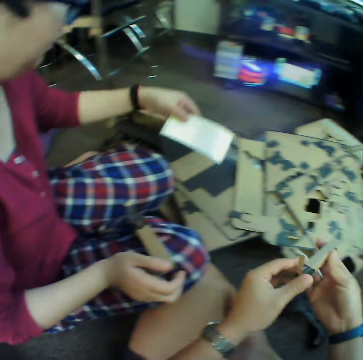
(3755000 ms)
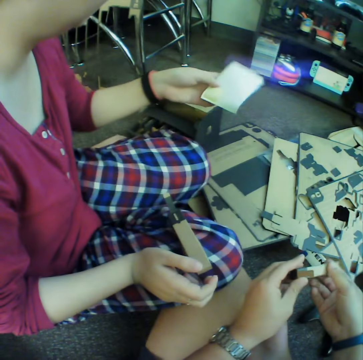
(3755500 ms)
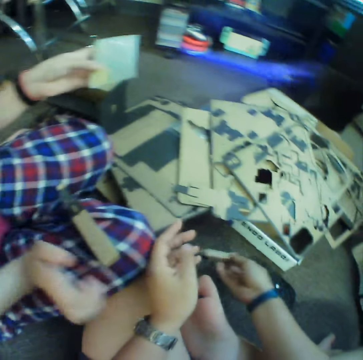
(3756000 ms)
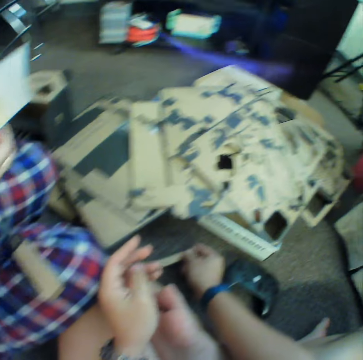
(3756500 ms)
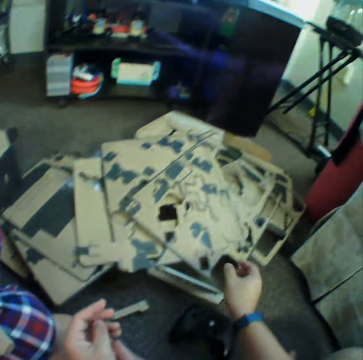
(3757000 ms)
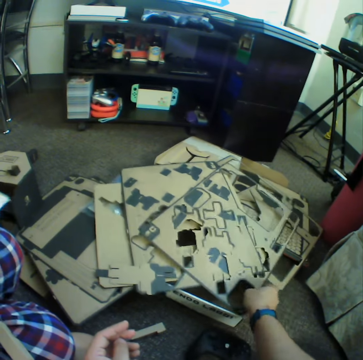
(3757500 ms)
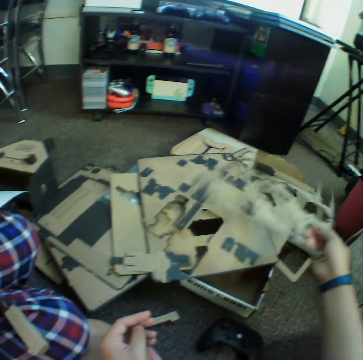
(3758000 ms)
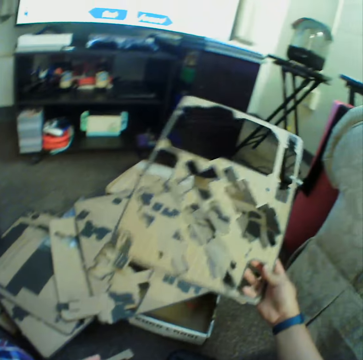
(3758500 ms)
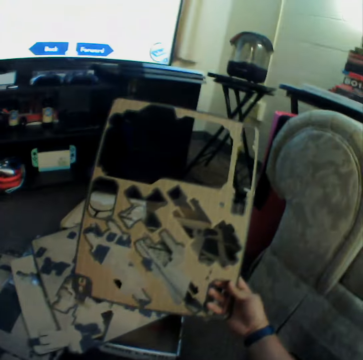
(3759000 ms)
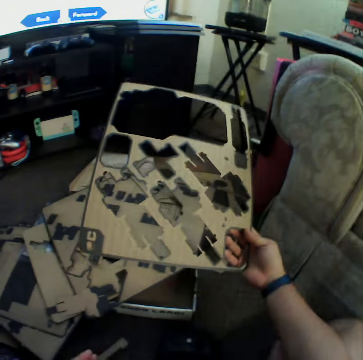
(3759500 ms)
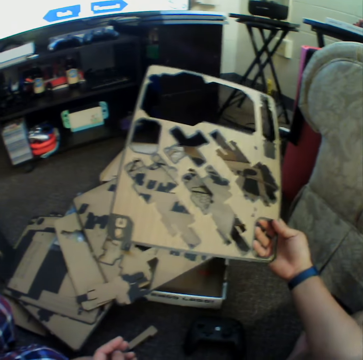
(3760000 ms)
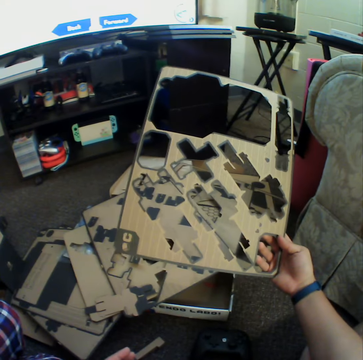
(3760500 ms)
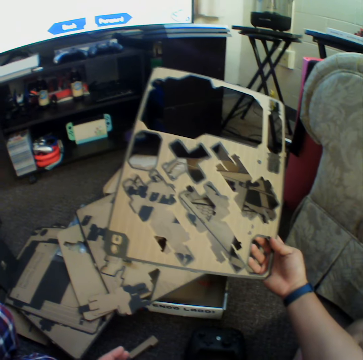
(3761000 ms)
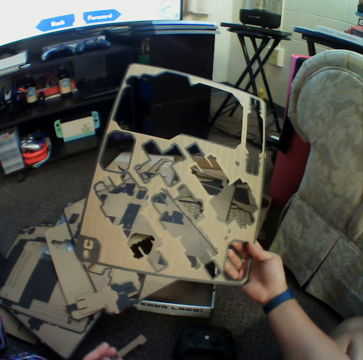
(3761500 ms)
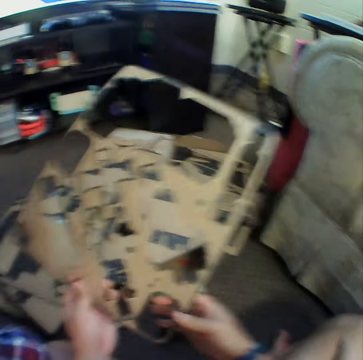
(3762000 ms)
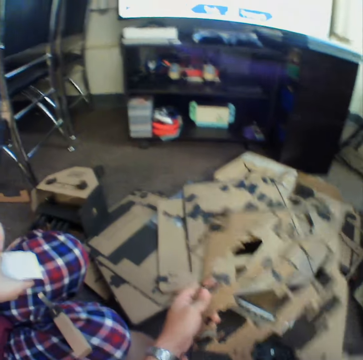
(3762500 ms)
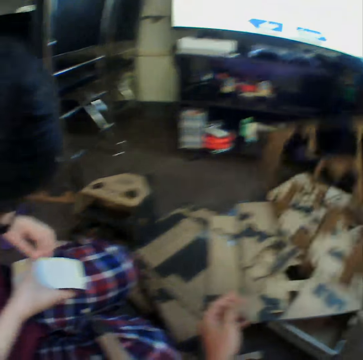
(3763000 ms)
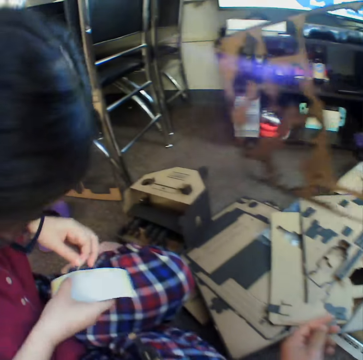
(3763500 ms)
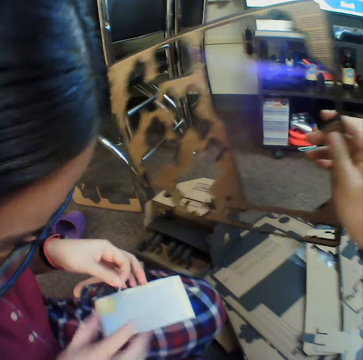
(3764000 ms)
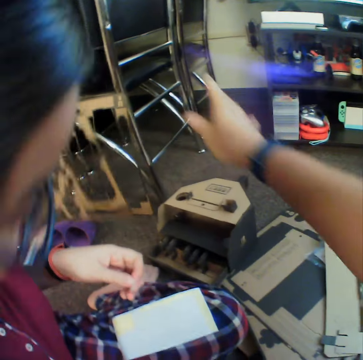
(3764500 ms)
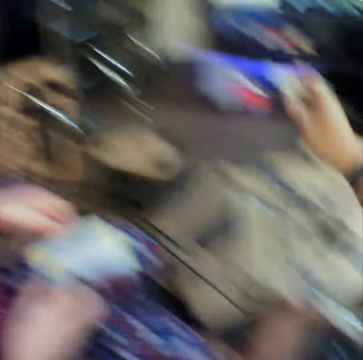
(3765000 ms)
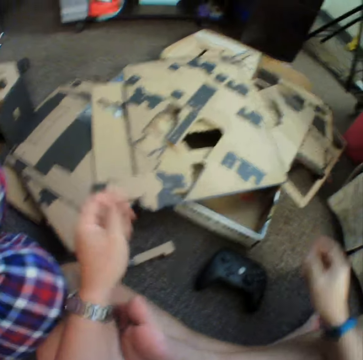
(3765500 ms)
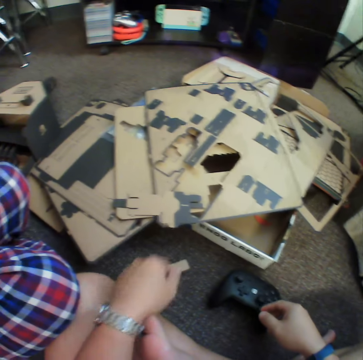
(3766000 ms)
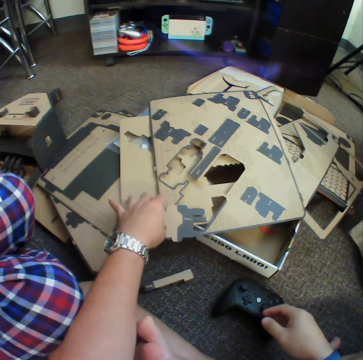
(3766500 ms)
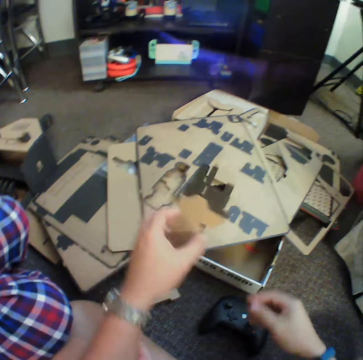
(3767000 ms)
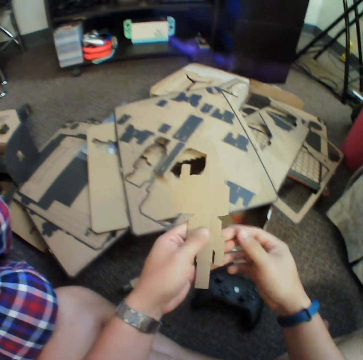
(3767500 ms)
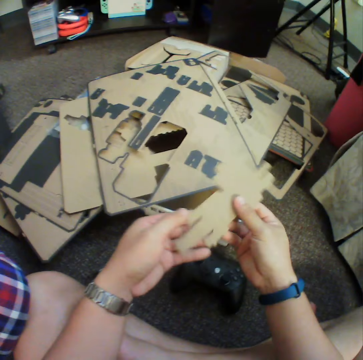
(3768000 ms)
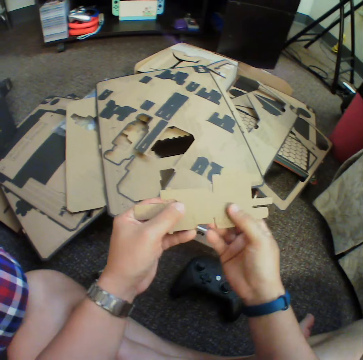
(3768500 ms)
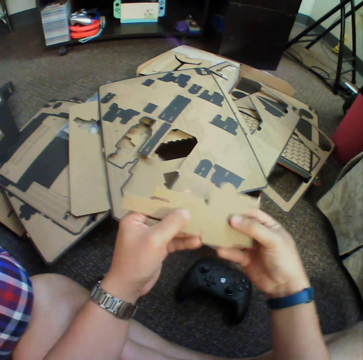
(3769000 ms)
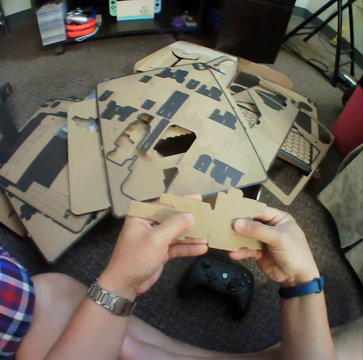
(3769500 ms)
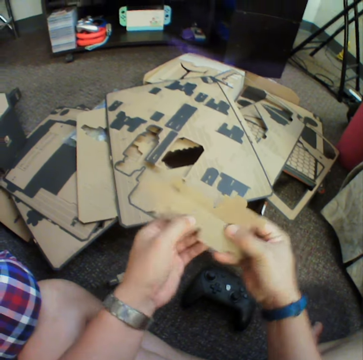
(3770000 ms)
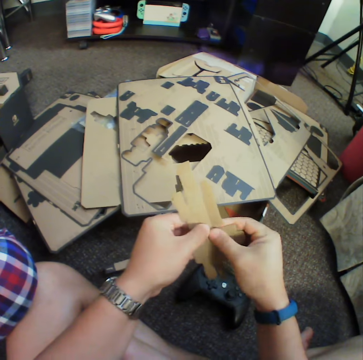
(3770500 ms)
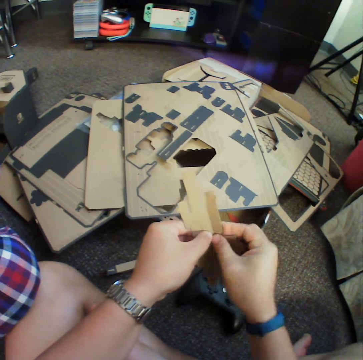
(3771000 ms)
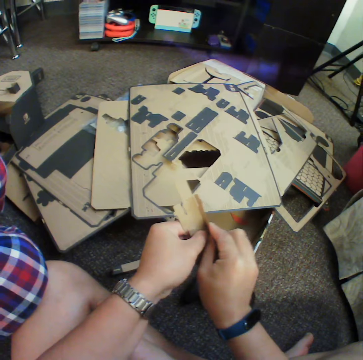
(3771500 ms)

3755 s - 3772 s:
A person picks up a leaflet. The camera wearer puts down the complete piece of the puzzle on the carpet. They pick up the puzzle board and inspect the board. They throw the board on the carpet. They pick up a piece of the puzzle. They put the piece of puzzle together and fold the piece.

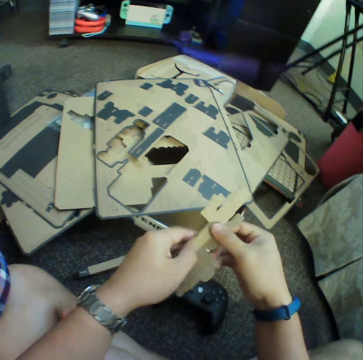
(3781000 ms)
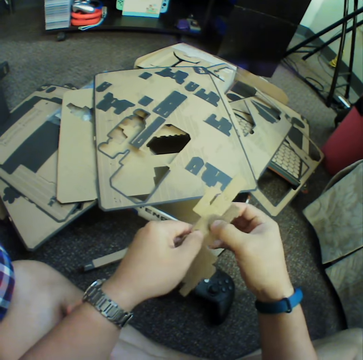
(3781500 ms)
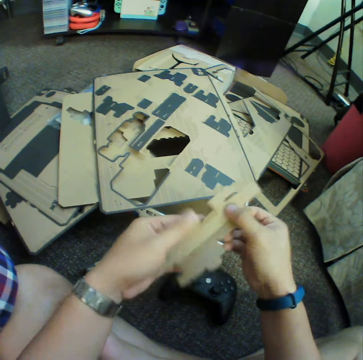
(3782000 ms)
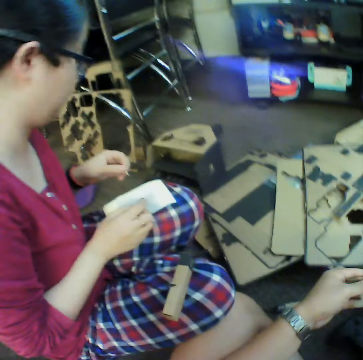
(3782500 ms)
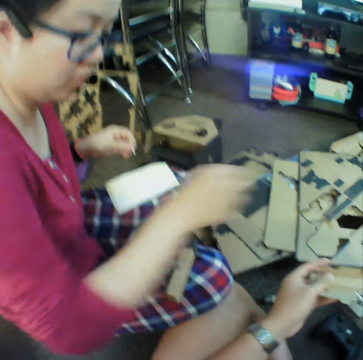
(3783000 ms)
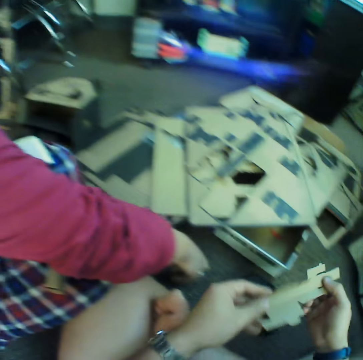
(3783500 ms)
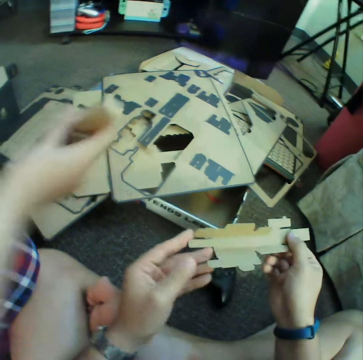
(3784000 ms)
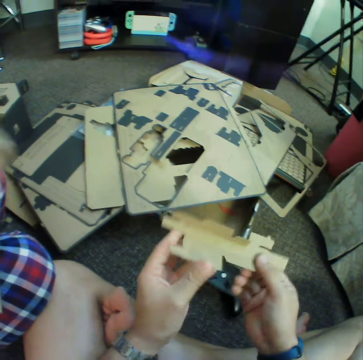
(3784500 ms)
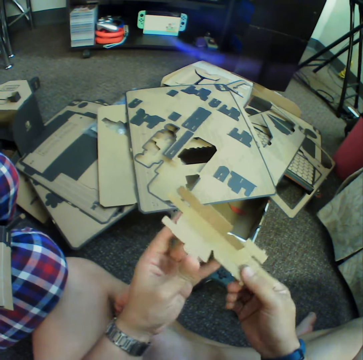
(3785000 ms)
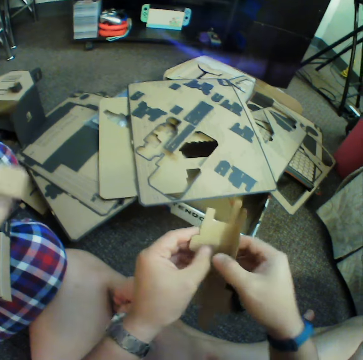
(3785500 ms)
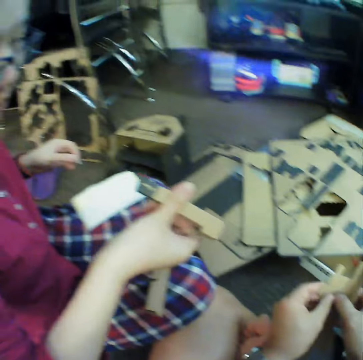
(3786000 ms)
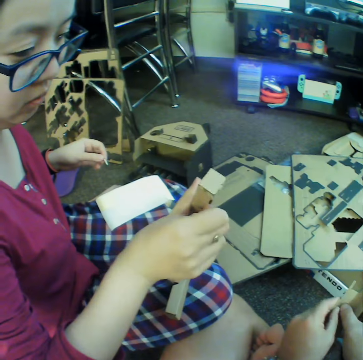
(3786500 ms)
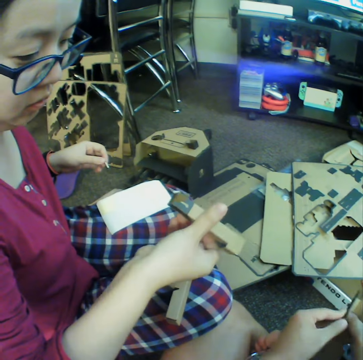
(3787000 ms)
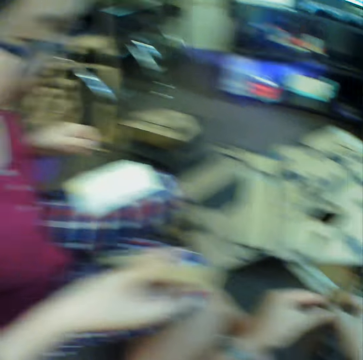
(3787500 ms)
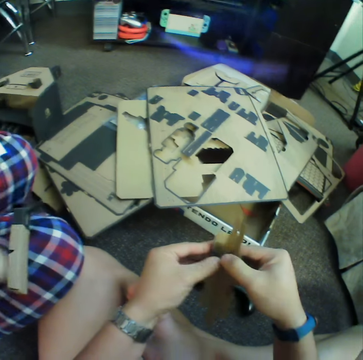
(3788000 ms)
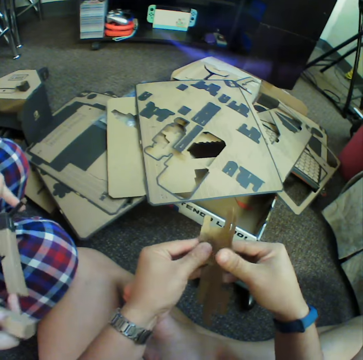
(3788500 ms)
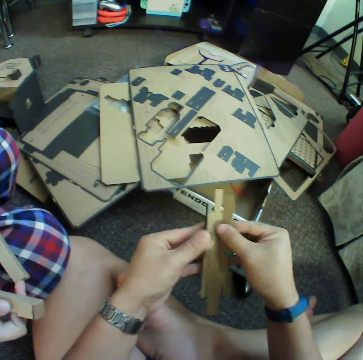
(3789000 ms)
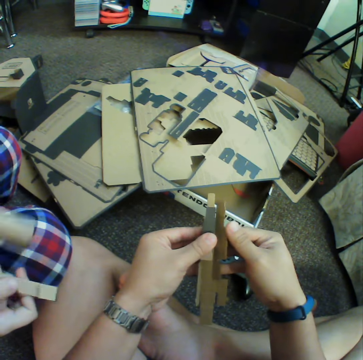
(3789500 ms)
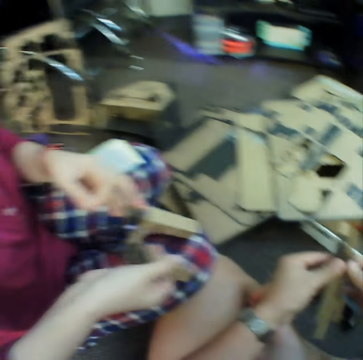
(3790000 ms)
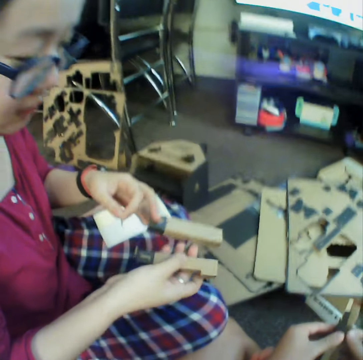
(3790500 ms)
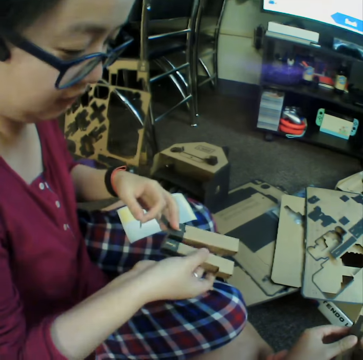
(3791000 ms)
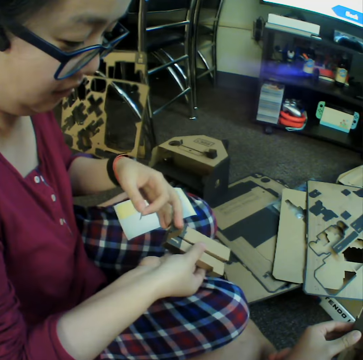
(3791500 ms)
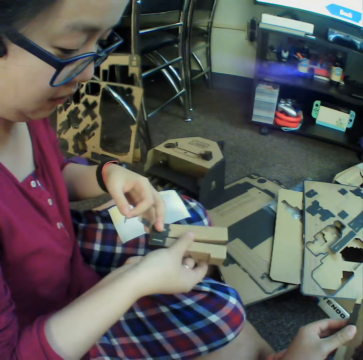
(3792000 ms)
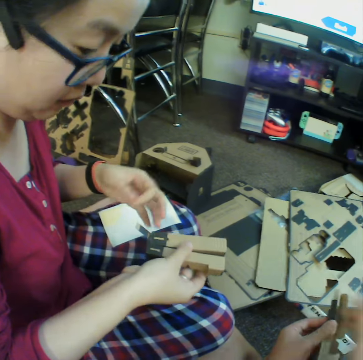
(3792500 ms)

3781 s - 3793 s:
A woman picks up a complete piece of the puzzle. The camera wearer puts the piece of puzzle together. The woman inspects the piece. The camera wearer folds the piece. The woman talks to the camera wearer and inspects the piece.

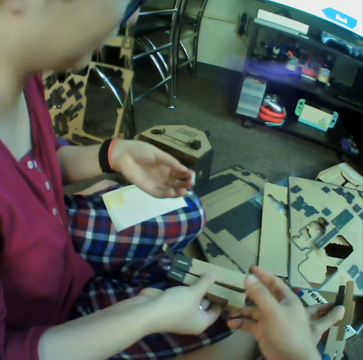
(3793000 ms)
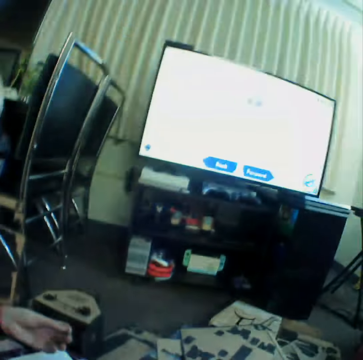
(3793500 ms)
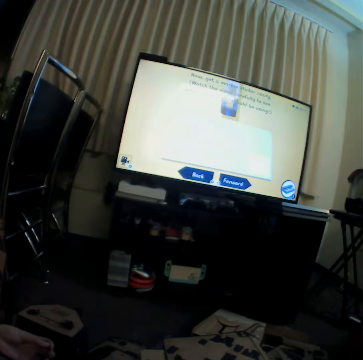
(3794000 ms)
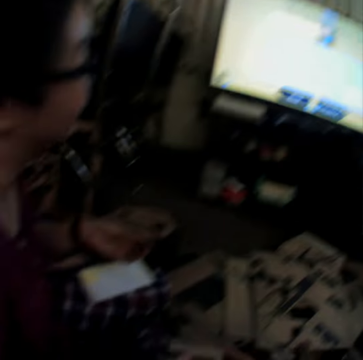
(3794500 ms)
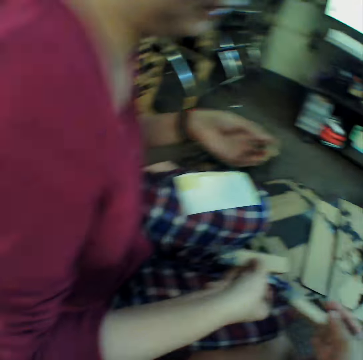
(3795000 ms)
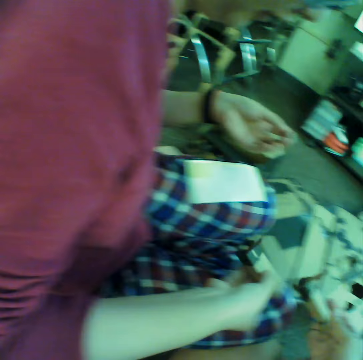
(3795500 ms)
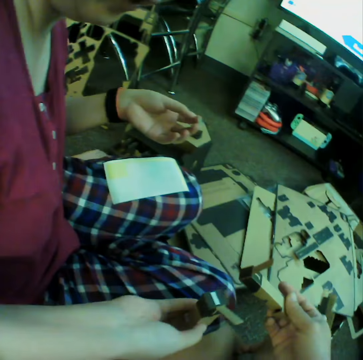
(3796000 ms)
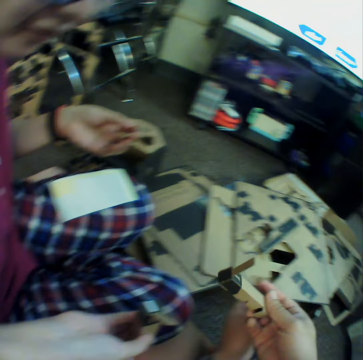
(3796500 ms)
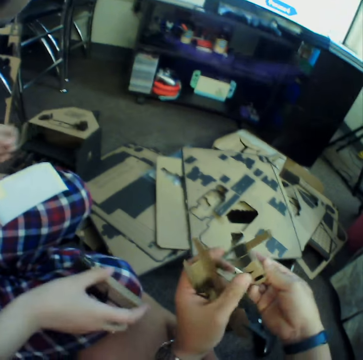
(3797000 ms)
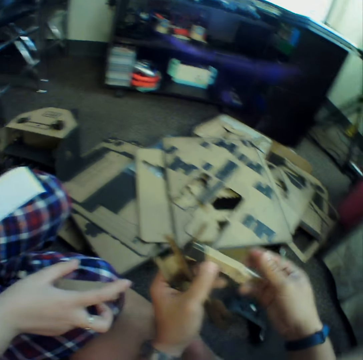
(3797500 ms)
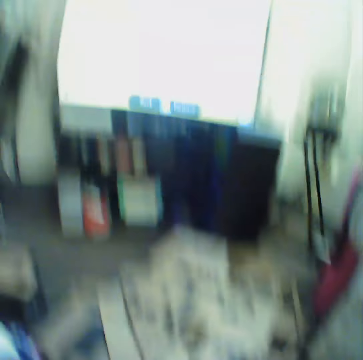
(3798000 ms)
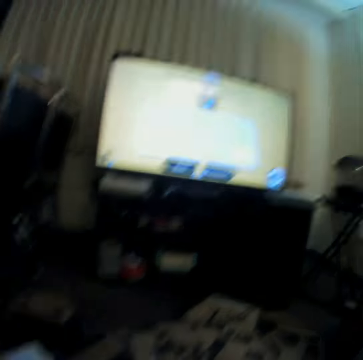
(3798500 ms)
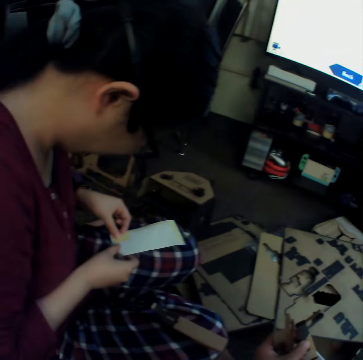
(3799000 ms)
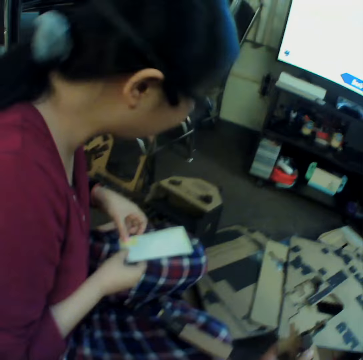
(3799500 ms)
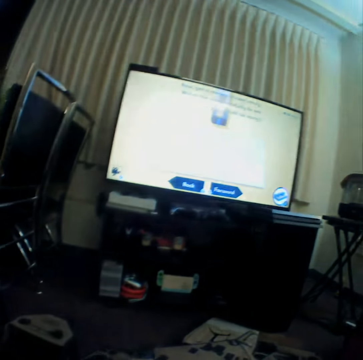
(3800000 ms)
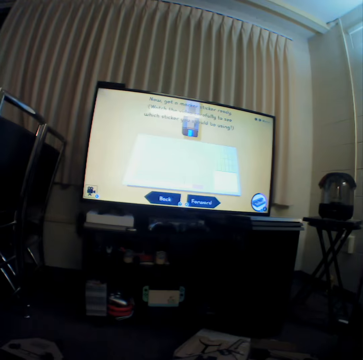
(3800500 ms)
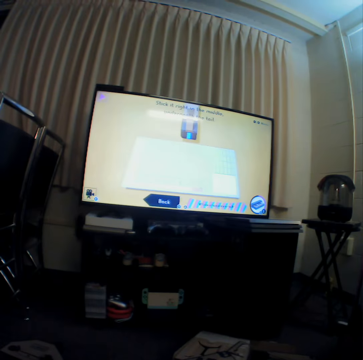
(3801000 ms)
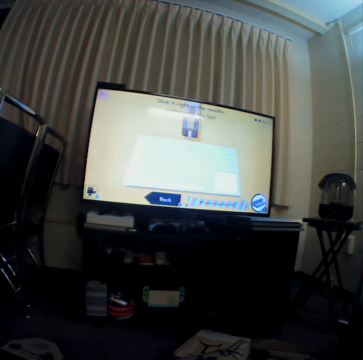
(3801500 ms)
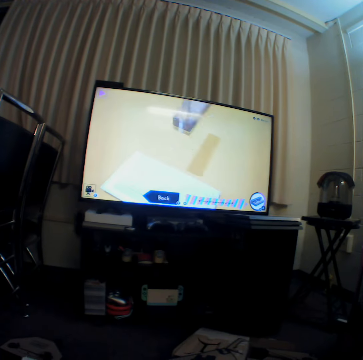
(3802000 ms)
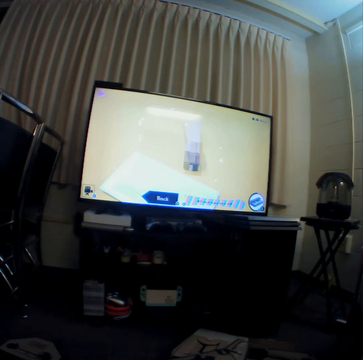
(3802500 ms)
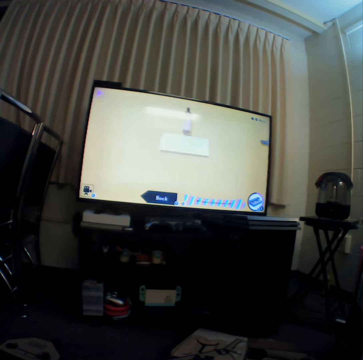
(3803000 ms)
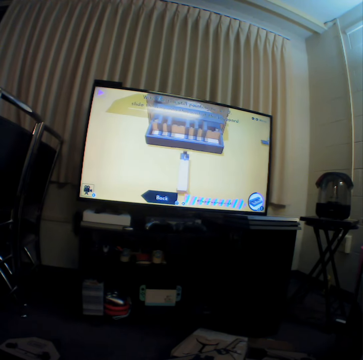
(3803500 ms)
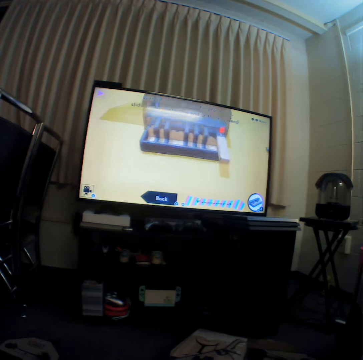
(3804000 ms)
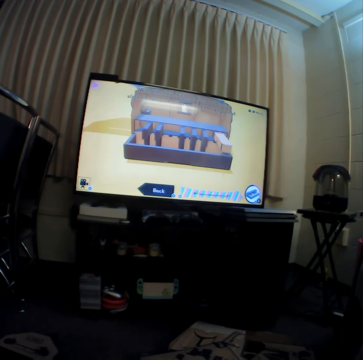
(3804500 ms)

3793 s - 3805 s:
A woman talks to the camera wearer. The camera wearer watches television. The woman talks to the camera wearer. The camera wearer places the piece in his left hand. He reaches for the controller. He watches television. He places the sticker on the sheet of paper. He watches television with the woman.
